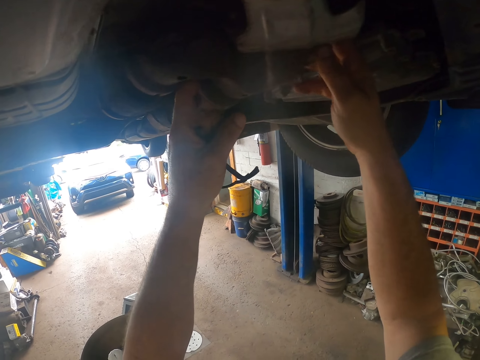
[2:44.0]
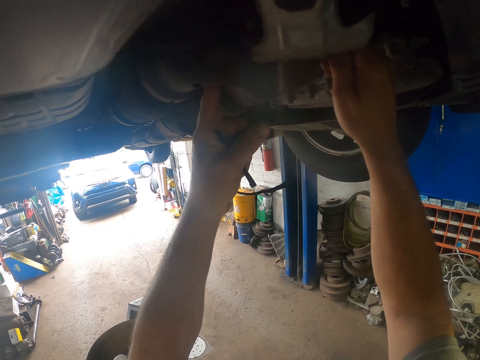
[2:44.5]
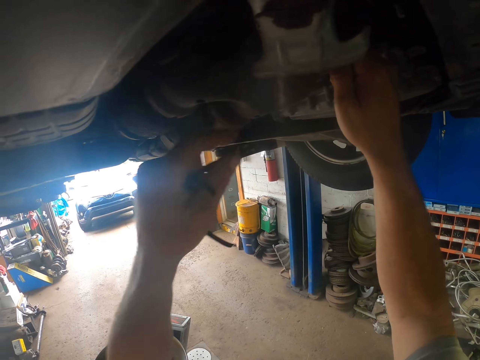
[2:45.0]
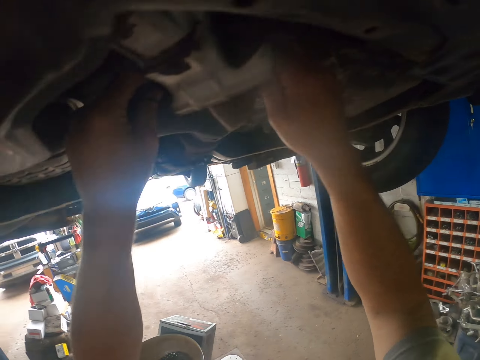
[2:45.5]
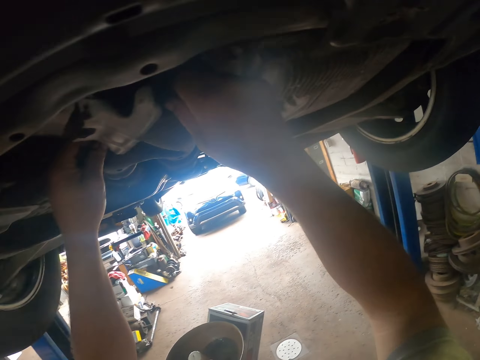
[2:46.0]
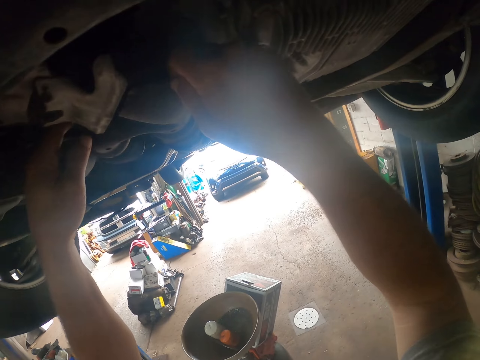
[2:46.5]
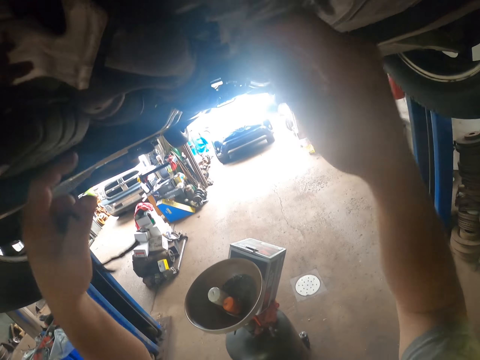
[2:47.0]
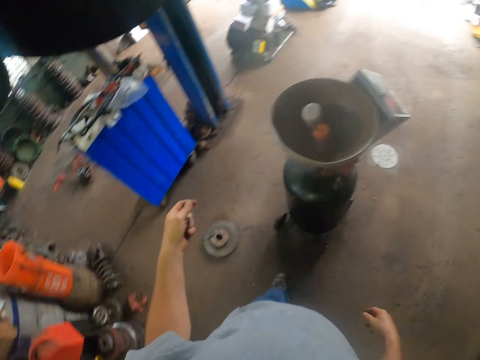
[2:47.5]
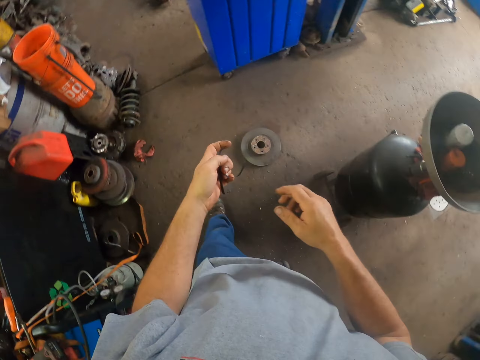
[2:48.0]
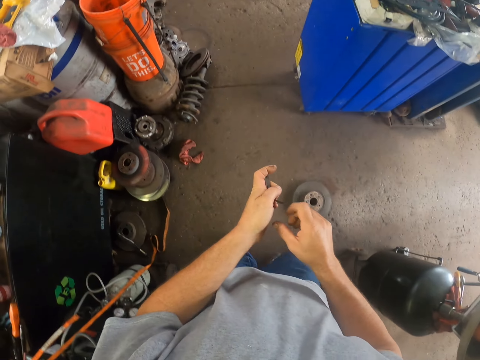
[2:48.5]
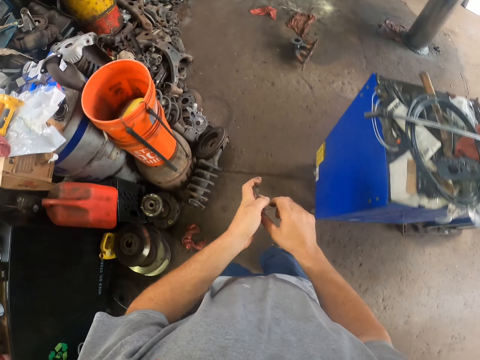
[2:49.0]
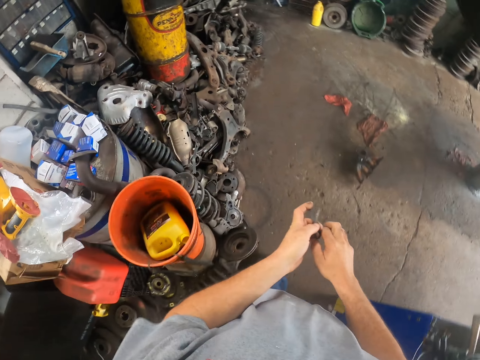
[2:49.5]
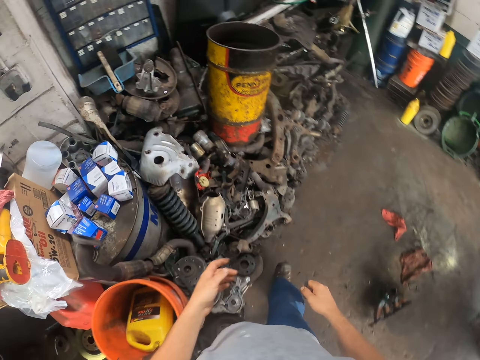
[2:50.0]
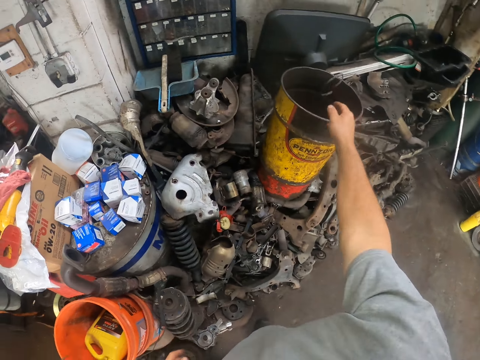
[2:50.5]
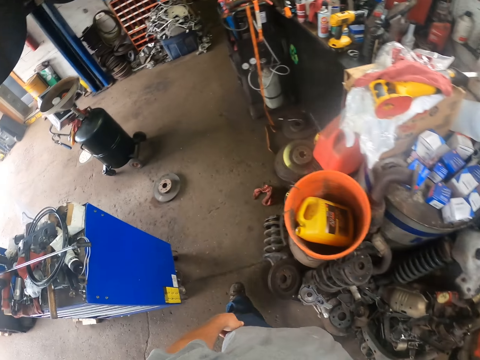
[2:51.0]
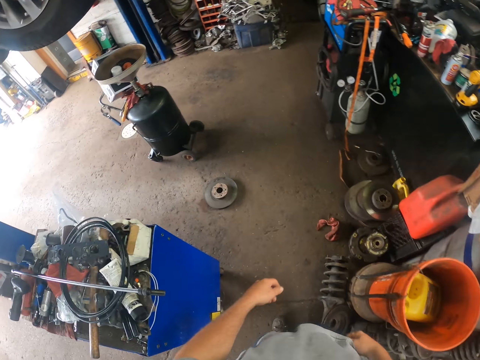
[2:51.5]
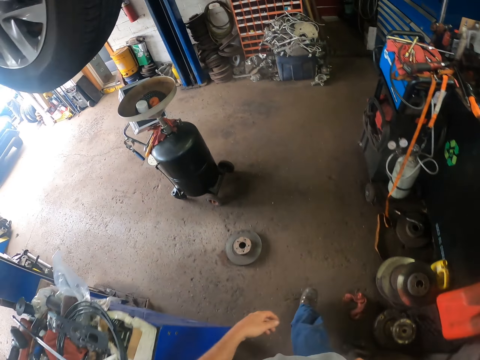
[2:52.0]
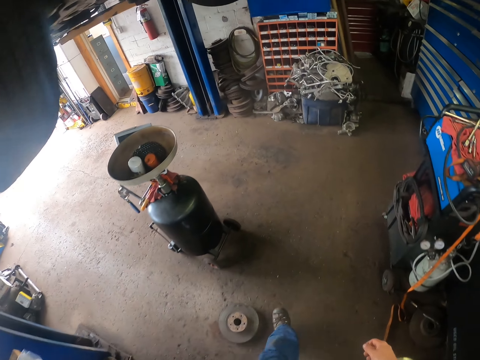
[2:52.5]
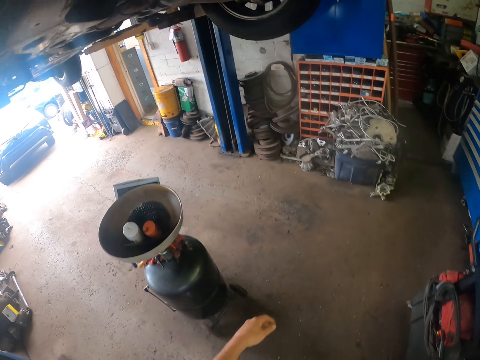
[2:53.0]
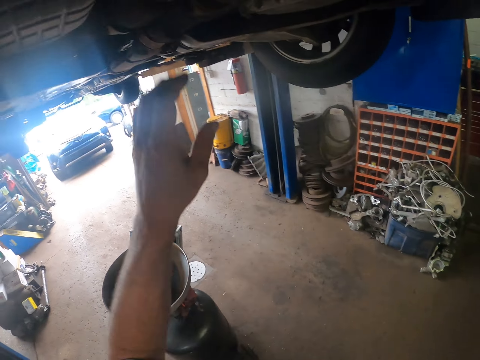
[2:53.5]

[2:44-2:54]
The camera wearer walks around the garage. They put something in the dustbin. They throw a pipe on the trash bin. They walk around the garage again.

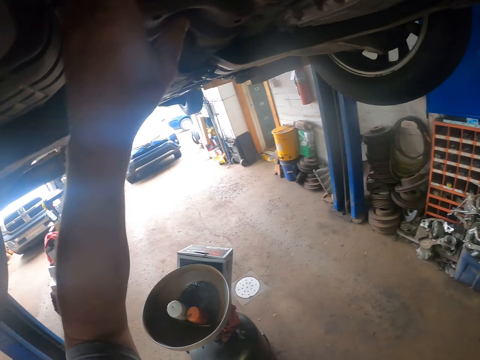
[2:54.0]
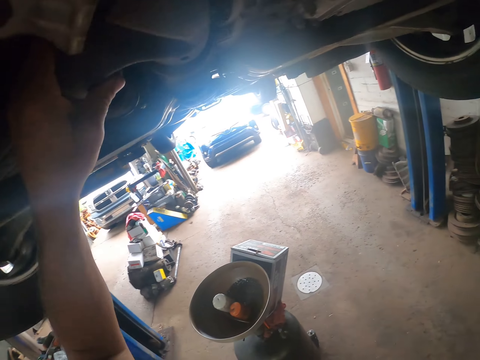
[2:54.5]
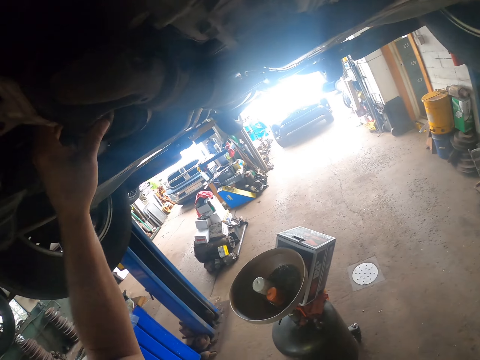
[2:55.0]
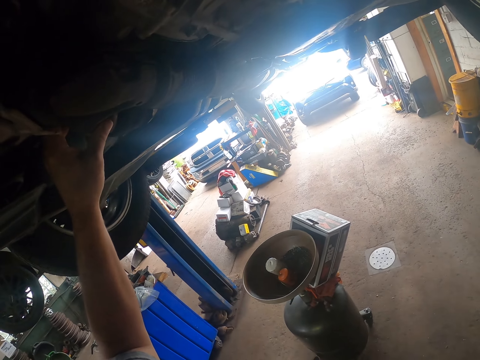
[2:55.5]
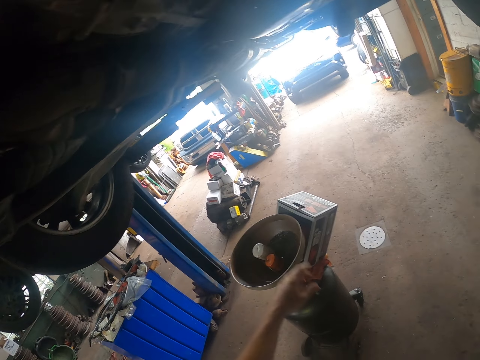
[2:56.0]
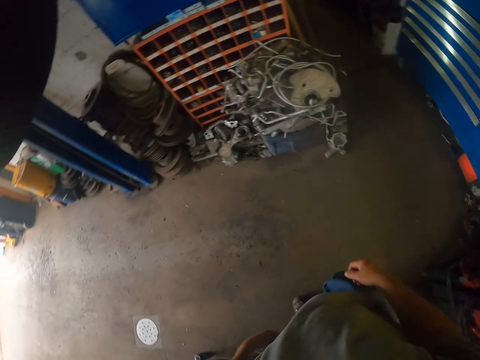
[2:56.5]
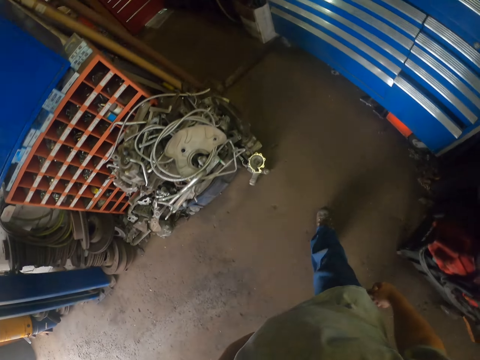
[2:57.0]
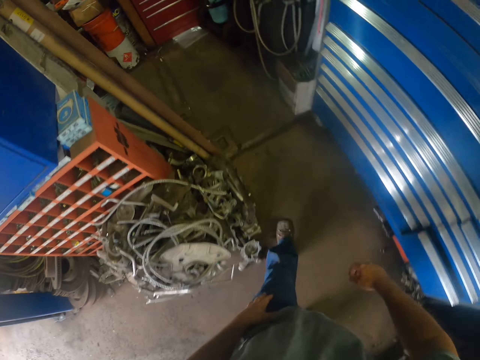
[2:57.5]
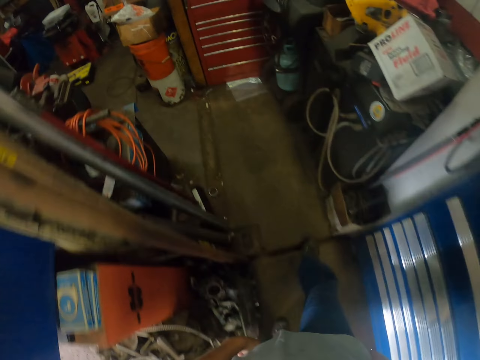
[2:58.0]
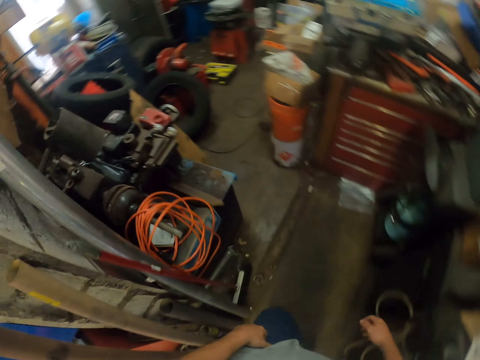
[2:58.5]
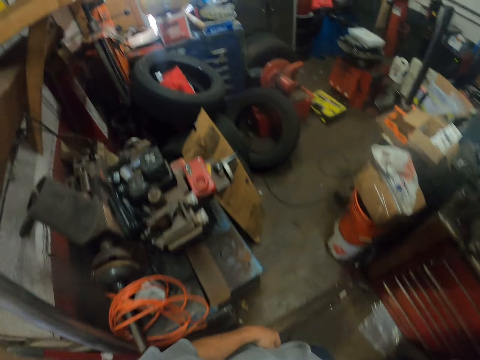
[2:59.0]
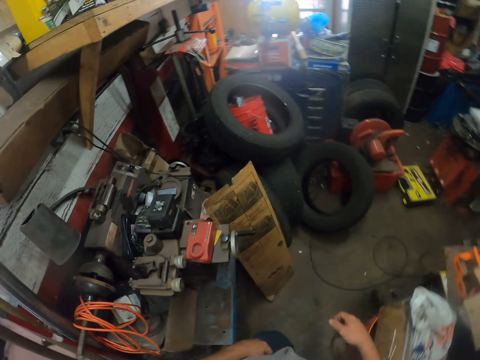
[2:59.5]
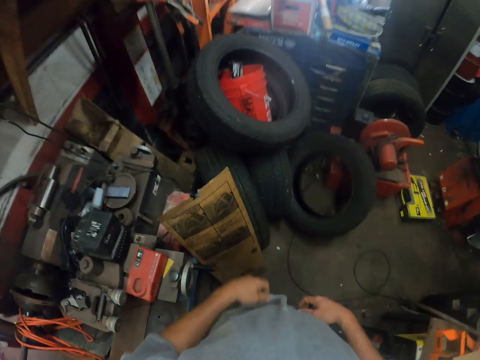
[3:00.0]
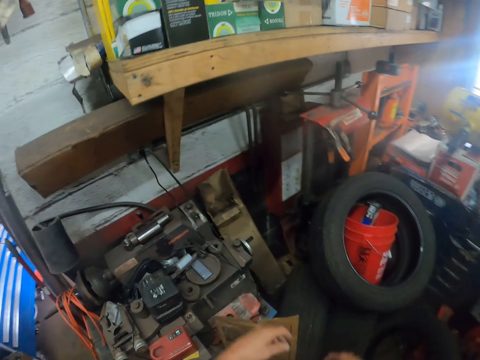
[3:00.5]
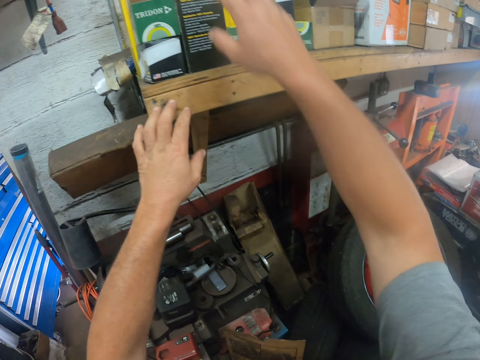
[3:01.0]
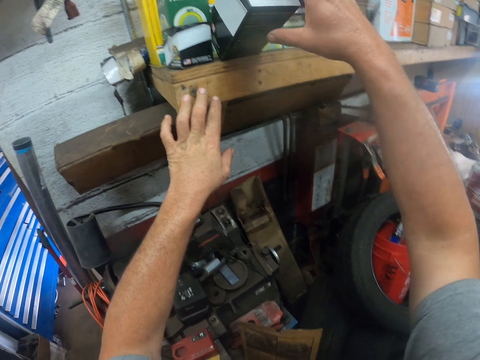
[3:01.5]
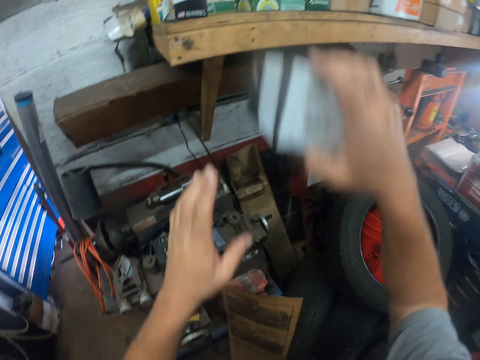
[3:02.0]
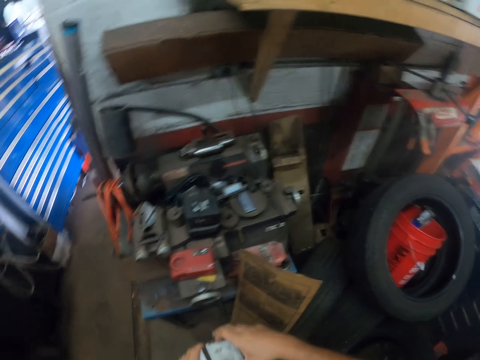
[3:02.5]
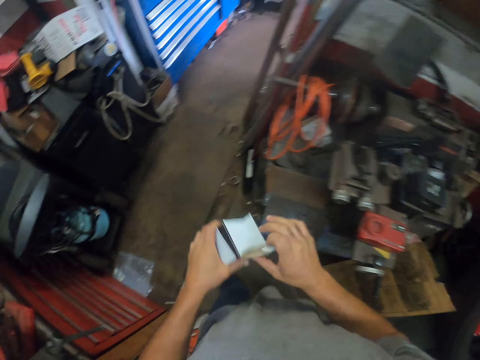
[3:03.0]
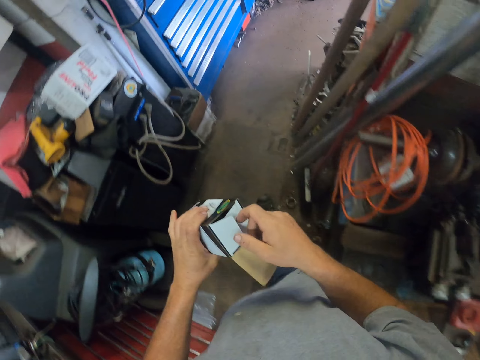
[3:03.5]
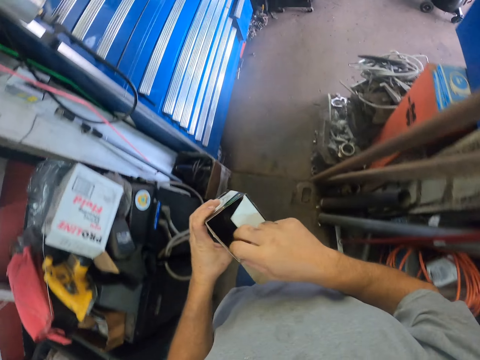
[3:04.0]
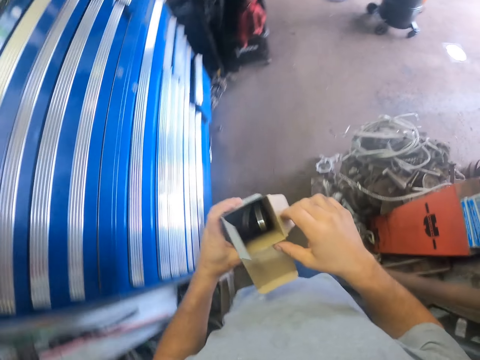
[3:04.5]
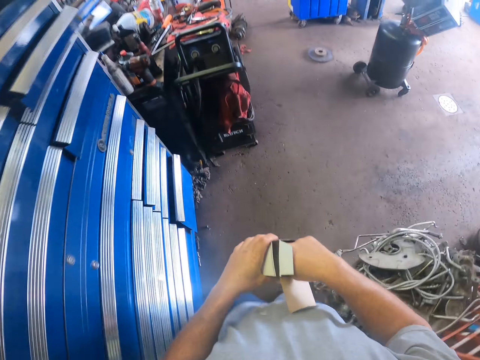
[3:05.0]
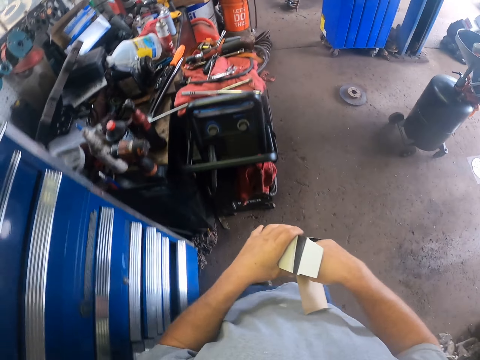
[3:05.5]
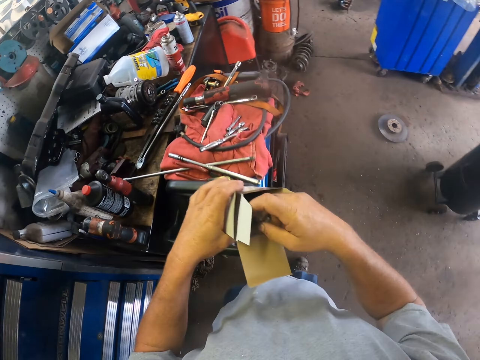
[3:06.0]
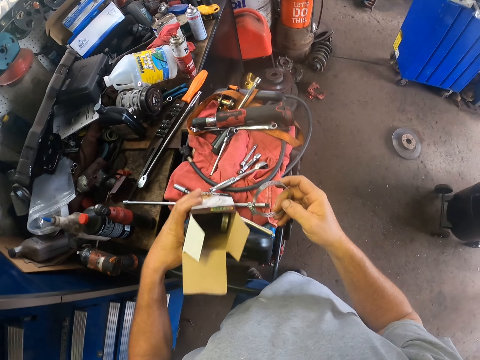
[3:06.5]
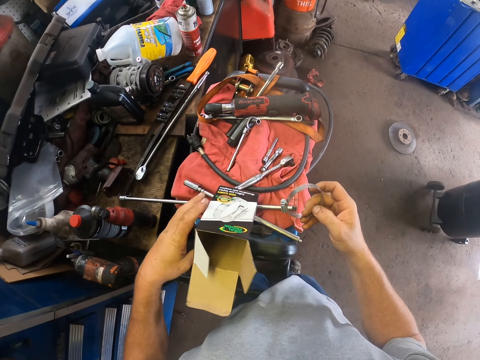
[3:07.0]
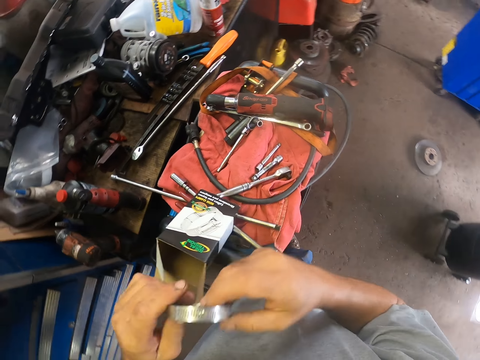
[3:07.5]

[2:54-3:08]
The camera wearer looks at the car. They walk around the garage. They pick up a box from the shelves. They open the box. They walk around the room. They remove a micrometer from the box.

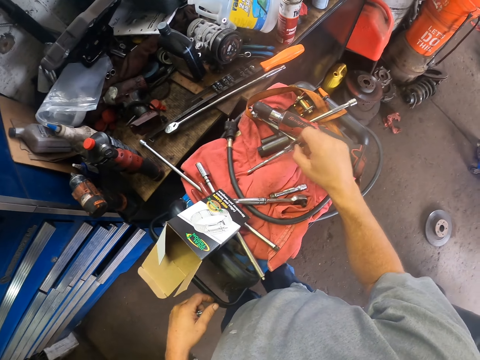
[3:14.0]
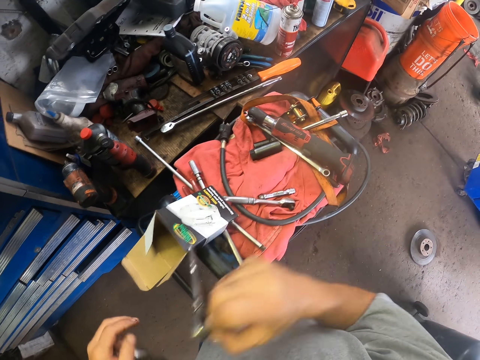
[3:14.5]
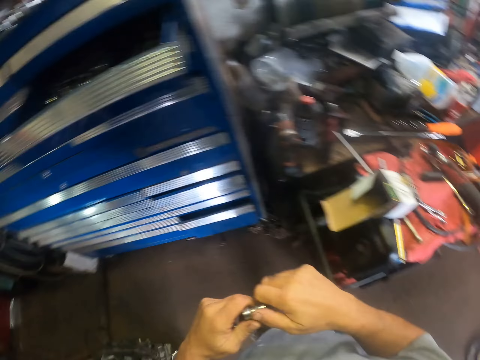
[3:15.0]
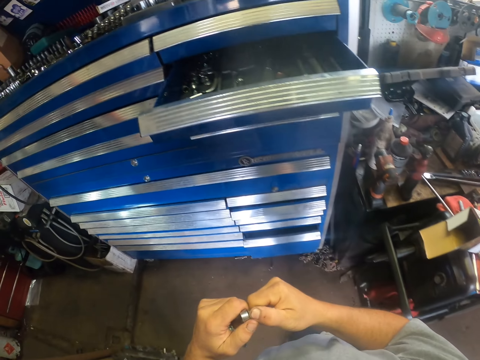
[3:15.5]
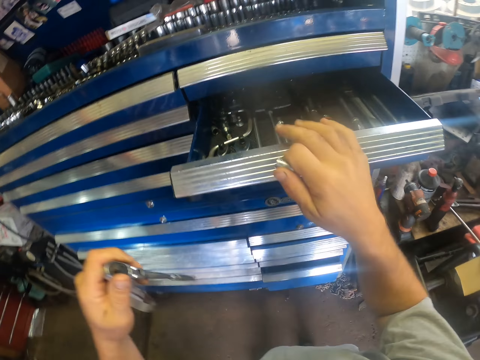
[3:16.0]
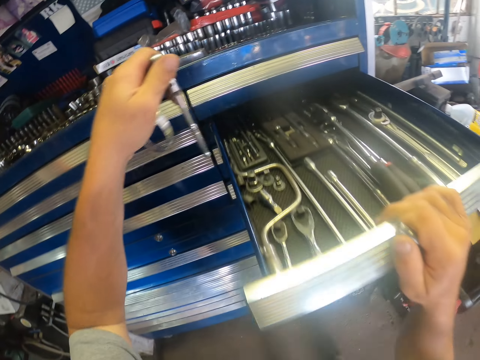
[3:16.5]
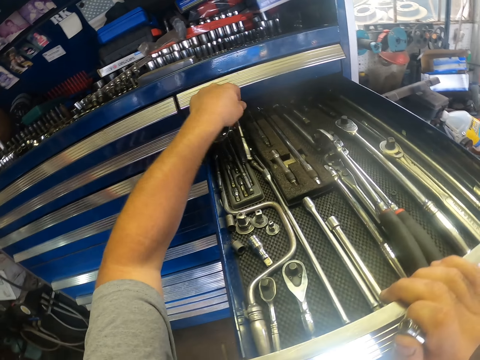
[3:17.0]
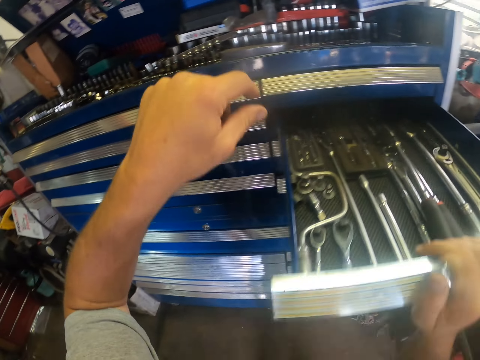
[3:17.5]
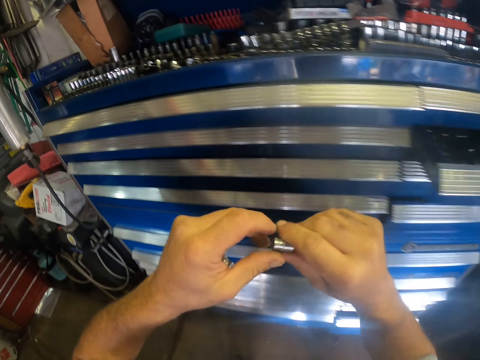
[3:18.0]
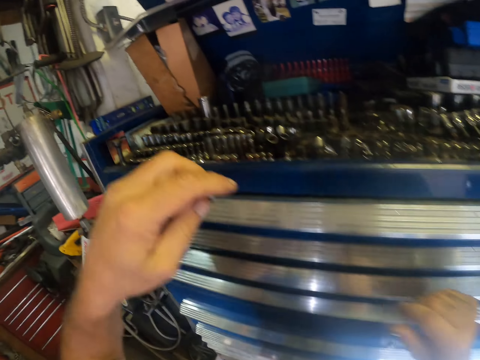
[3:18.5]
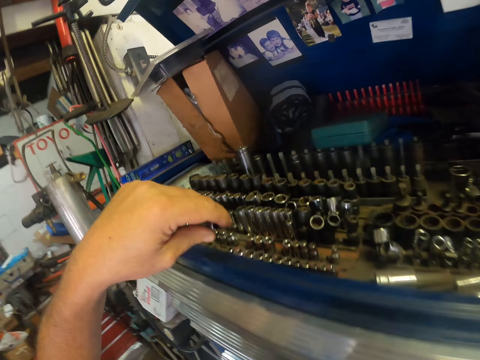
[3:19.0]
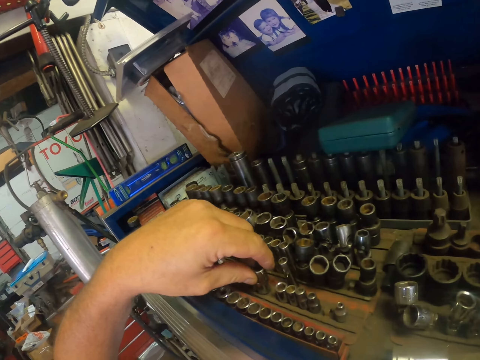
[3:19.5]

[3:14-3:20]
The camera wearer picks up a hand wrench or screw bit. They detach the bolt from the screw bit. They put the screw bit in the drawer. They close the drawer.
